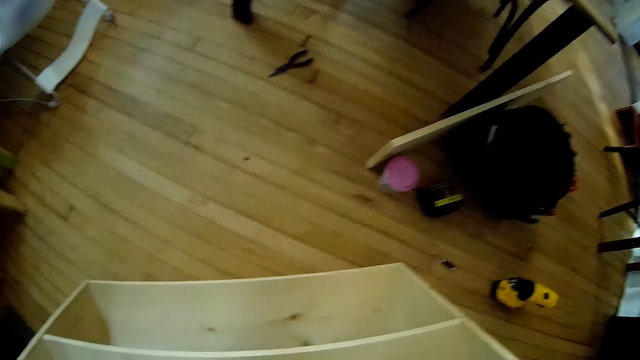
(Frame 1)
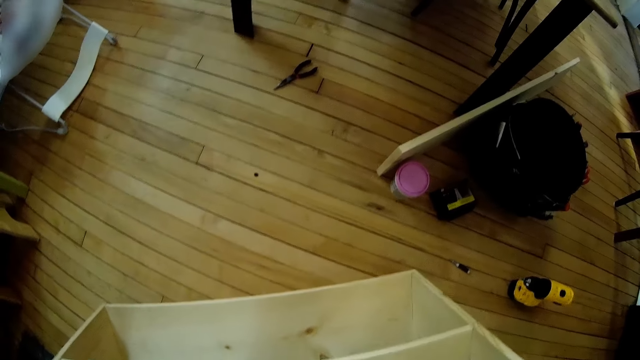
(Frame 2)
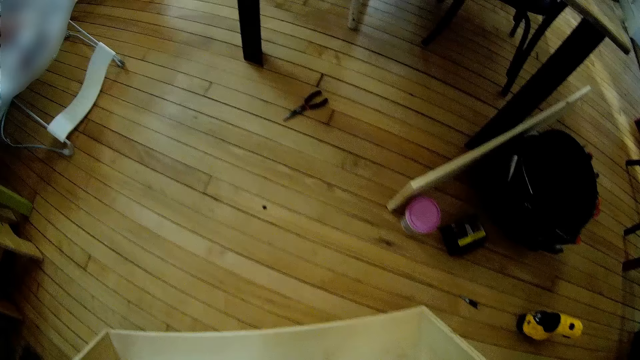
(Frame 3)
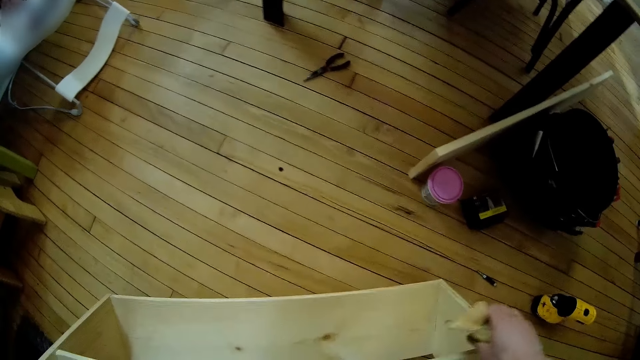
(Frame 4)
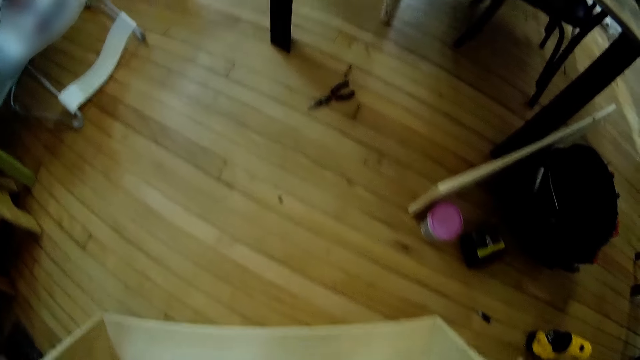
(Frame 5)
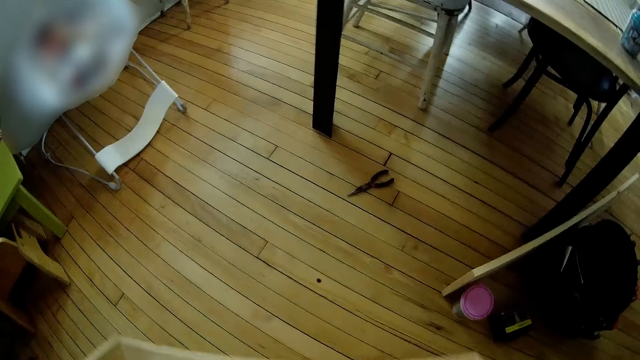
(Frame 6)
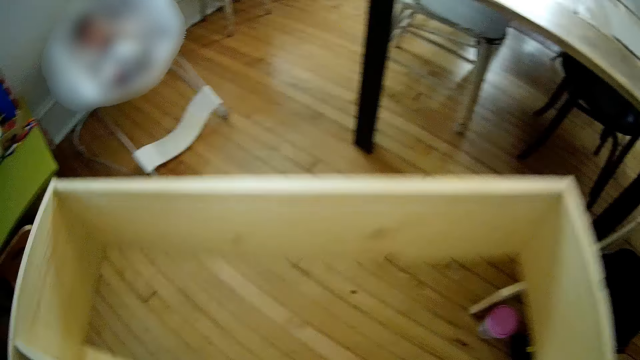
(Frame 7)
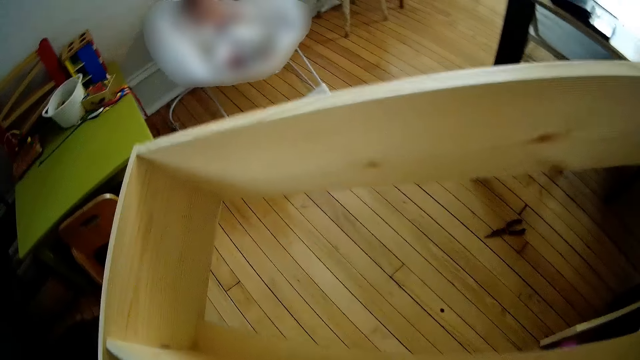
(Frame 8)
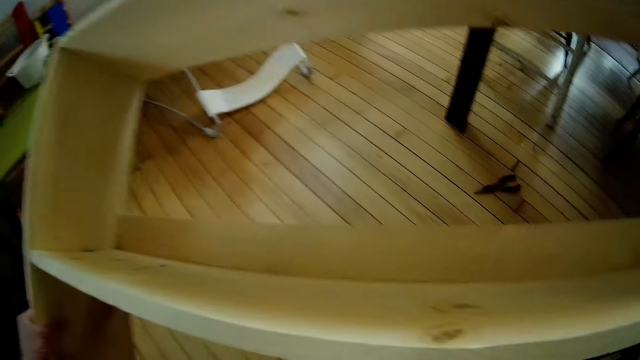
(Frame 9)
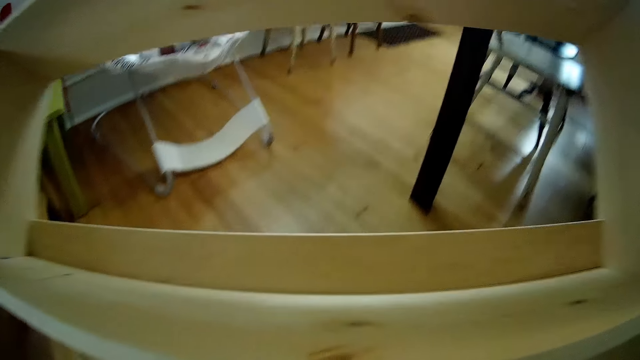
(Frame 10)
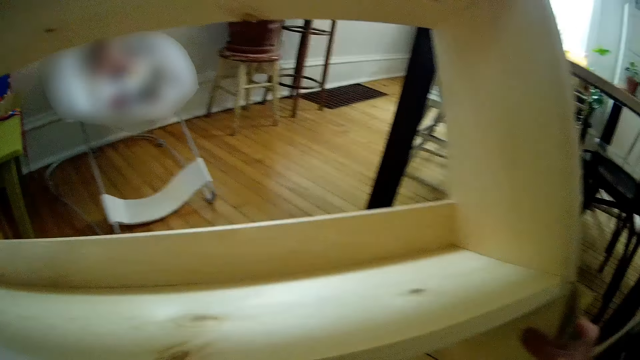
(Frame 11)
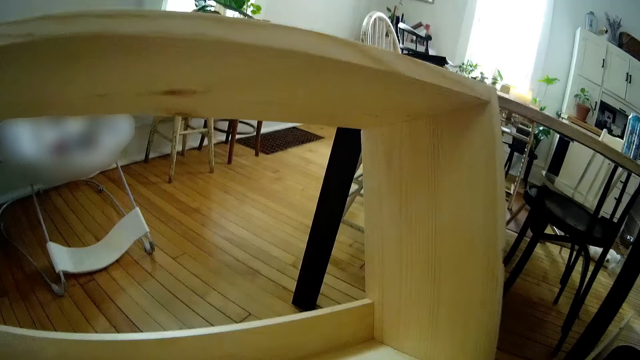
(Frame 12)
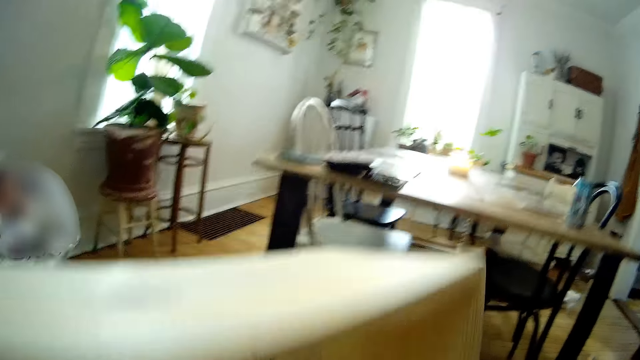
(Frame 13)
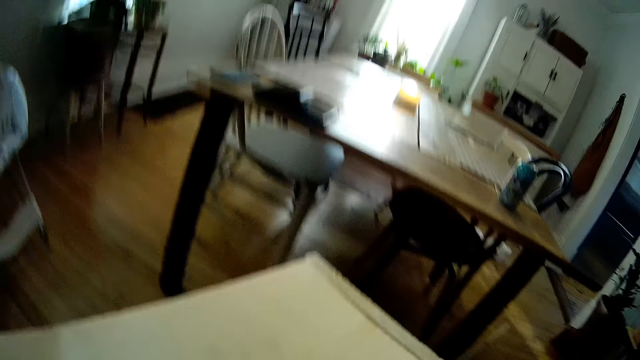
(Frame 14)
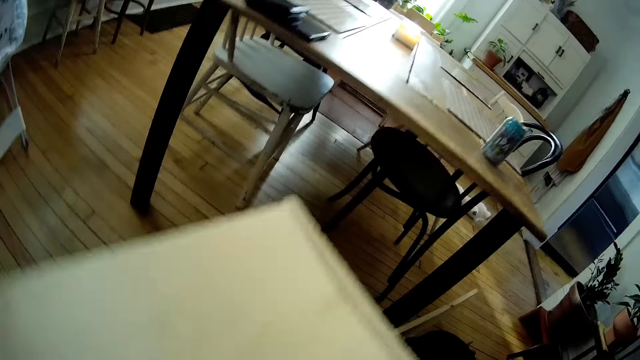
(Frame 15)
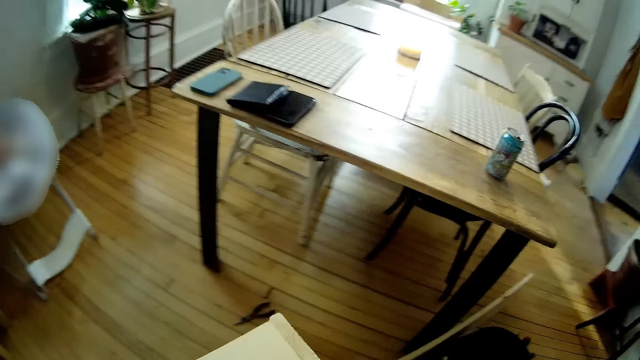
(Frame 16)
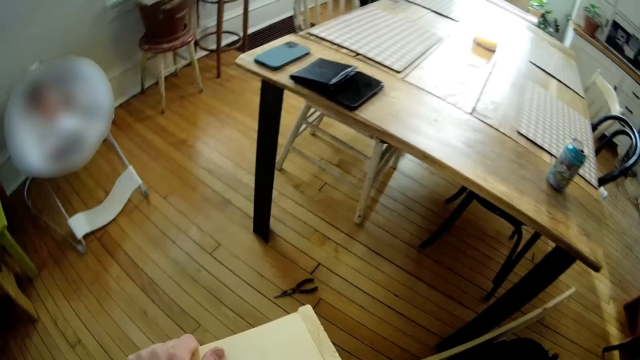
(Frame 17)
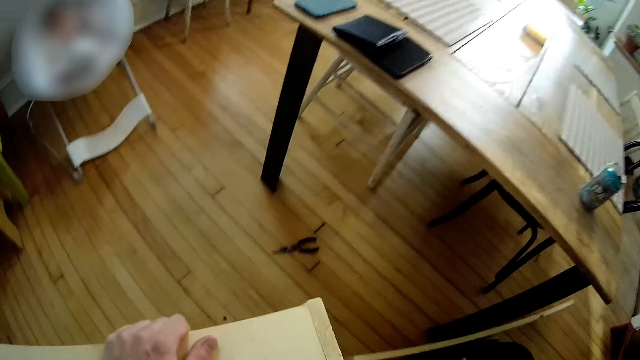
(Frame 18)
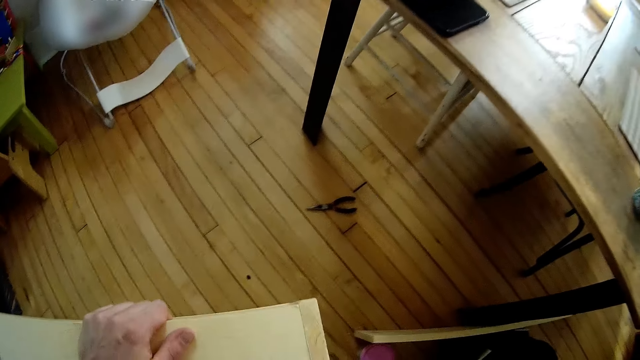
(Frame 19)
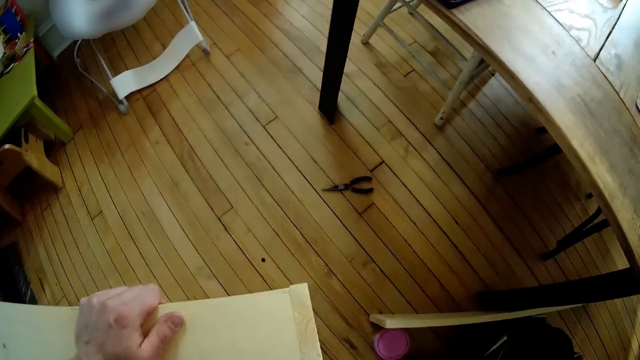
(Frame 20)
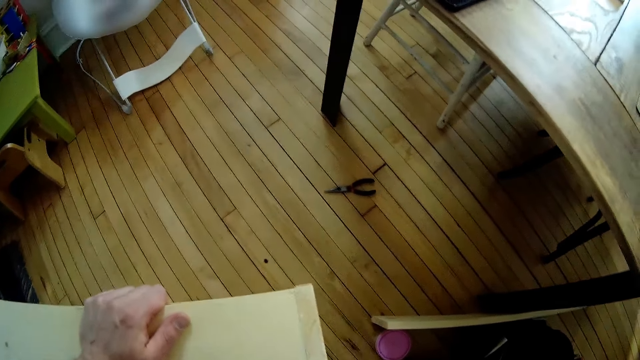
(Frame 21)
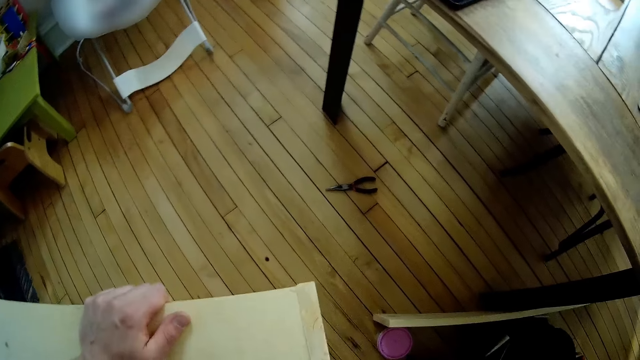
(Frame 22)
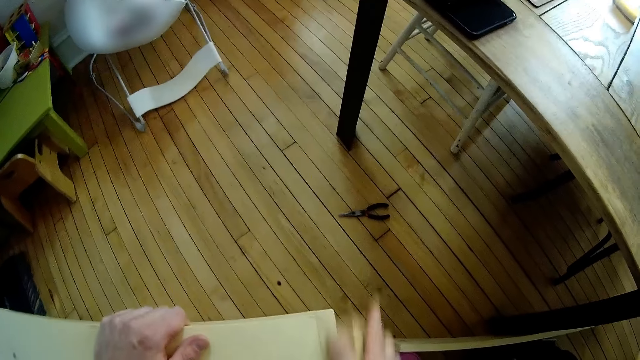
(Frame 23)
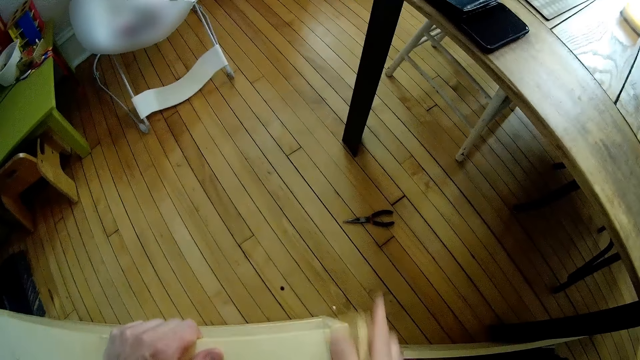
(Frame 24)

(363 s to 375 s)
The camera wearer holds the shelf with both hands. He turns the shelf or wood shoe rack with both hands. He turns the wood shoe rack again. He drops the shelf on the floor with both hands. He places his left hand on the shelf. He uses the emery paper on the shelf with his right hand.

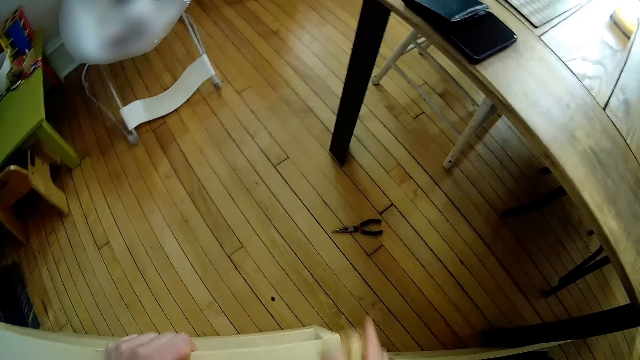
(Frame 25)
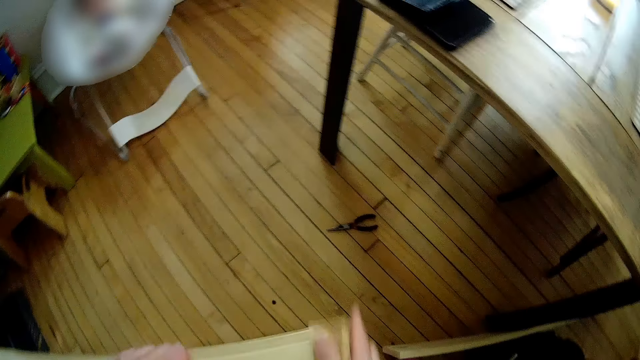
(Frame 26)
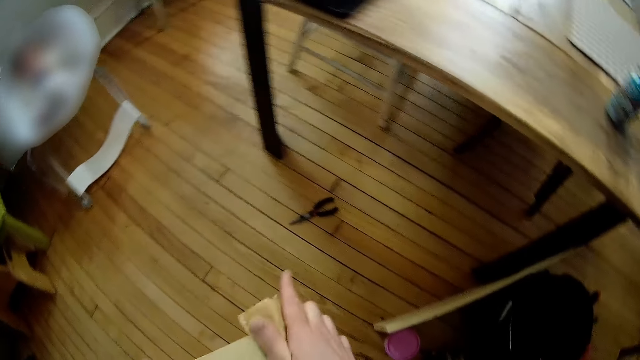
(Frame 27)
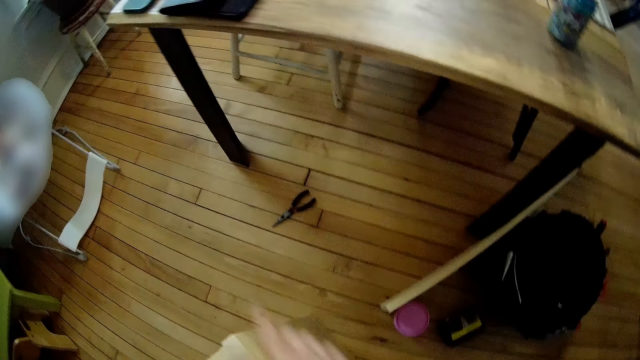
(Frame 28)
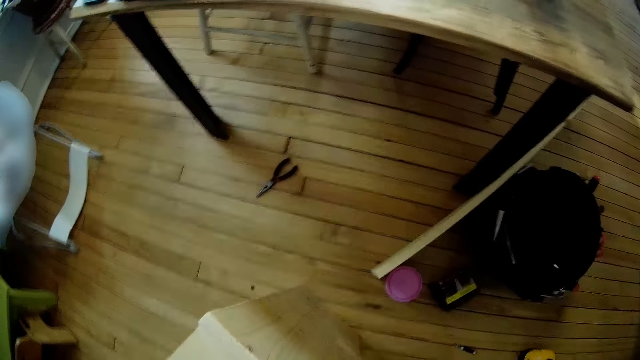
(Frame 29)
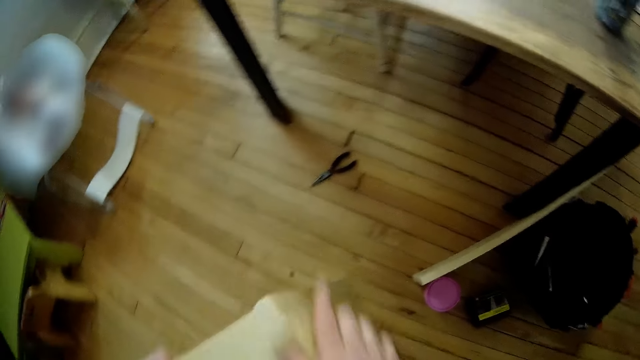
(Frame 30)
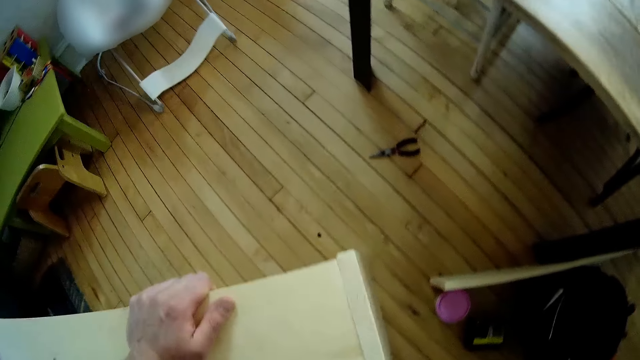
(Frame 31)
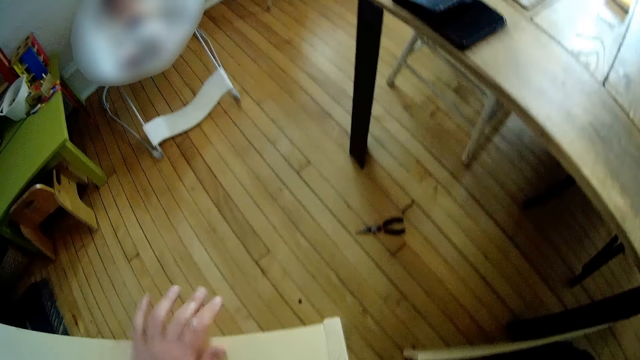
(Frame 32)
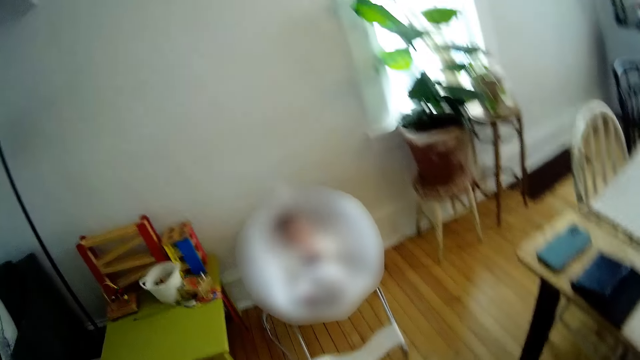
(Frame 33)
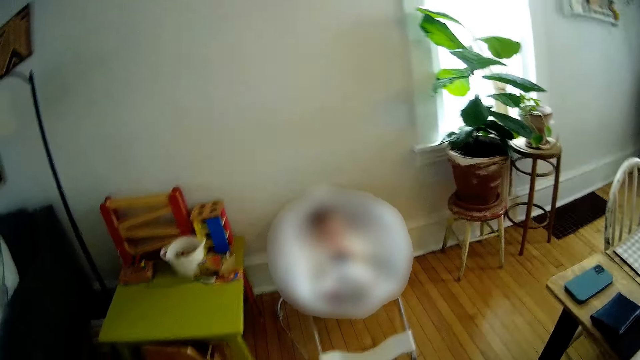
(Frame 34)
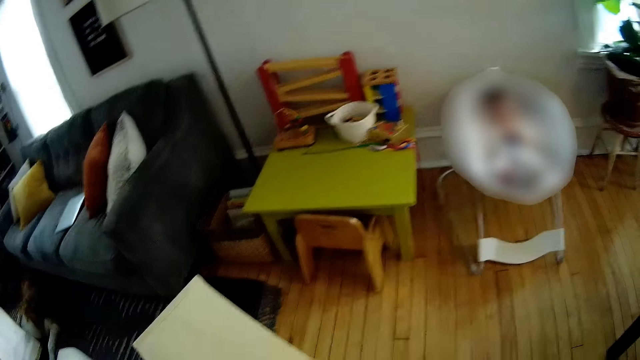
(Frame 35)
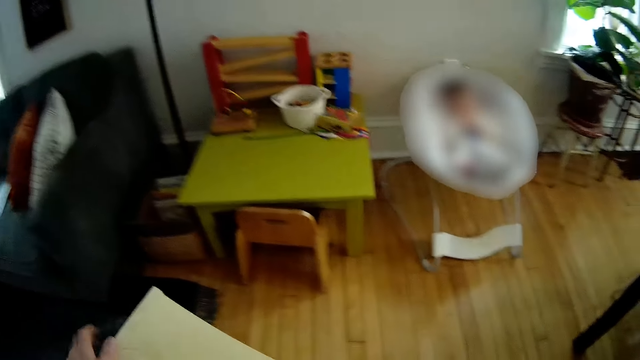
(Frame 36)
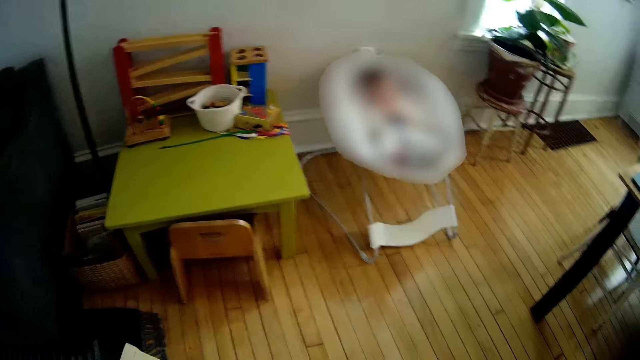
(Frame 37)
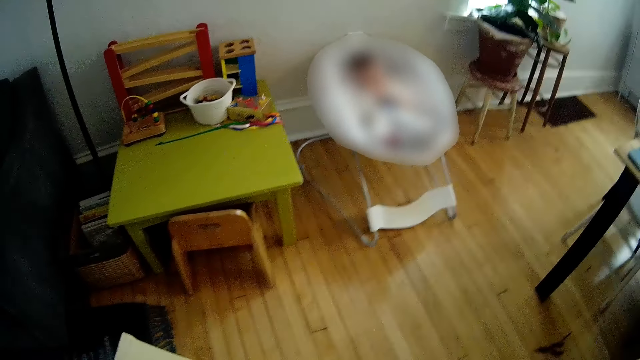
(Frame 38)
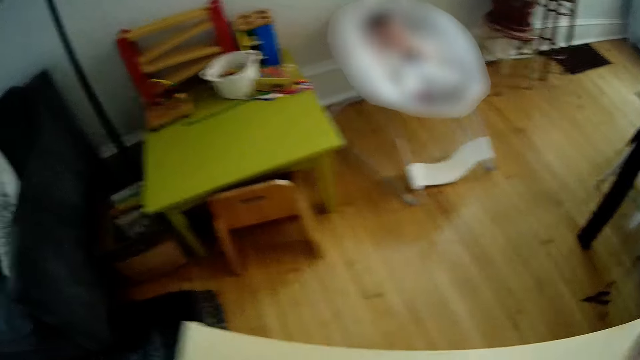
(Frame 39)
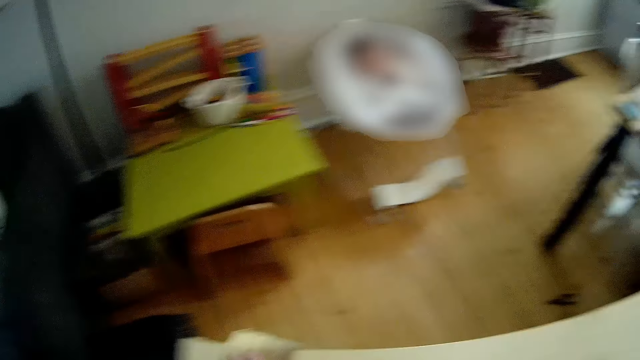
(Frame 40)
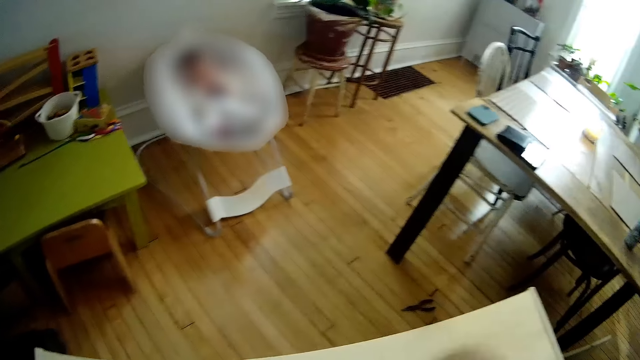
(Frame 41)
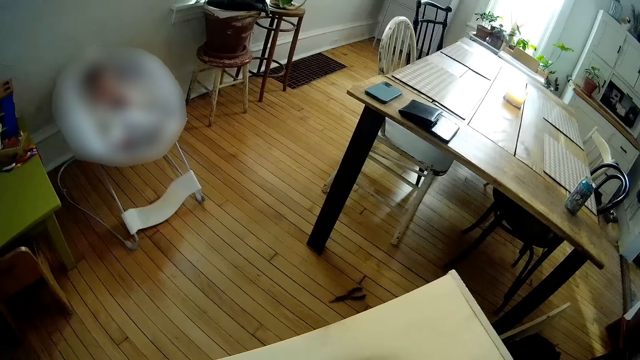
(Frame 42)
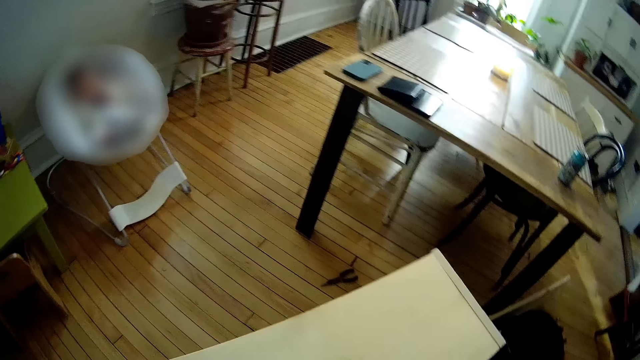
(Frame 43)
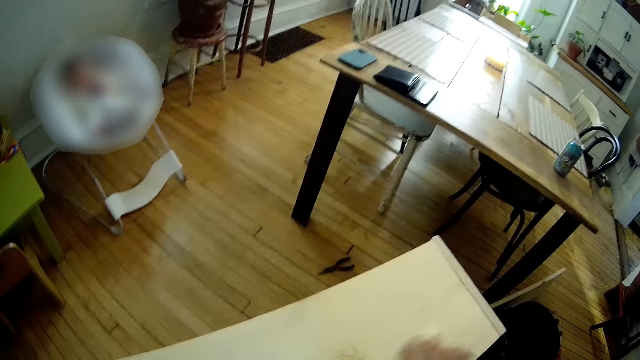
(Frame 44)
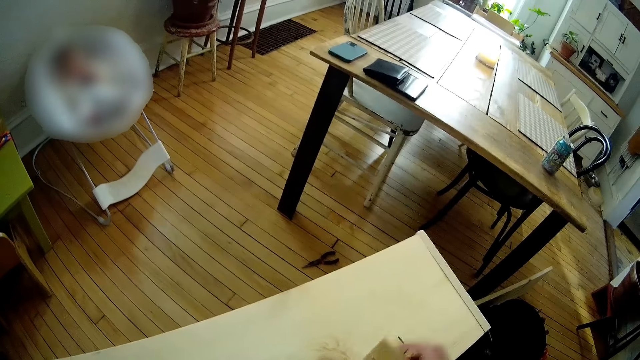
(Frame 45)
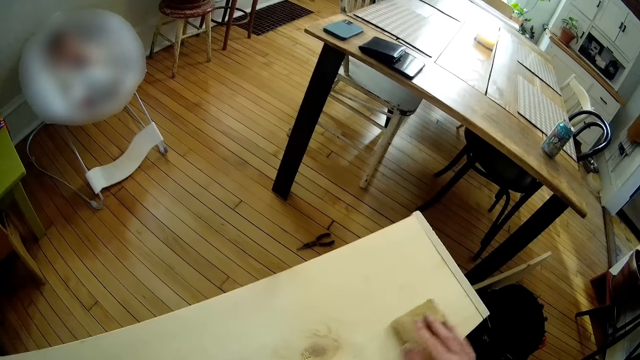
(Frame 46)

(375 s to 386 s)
The camera wearer smoothens the wood shoe rack with sandpaper. He lifts the emery paper in his right hand. He removes his left hand from the shelf. He interacts with a woman. He places his left hand on the shelf. He uses the emery paper on the shelf with his right hand.
